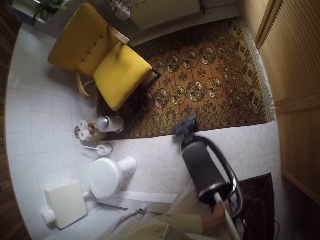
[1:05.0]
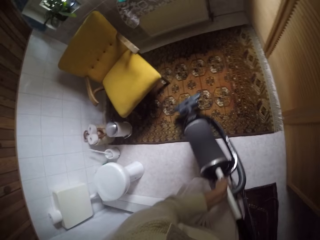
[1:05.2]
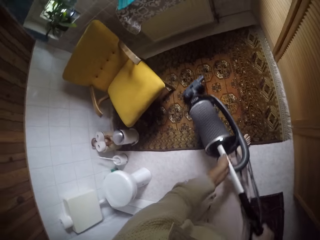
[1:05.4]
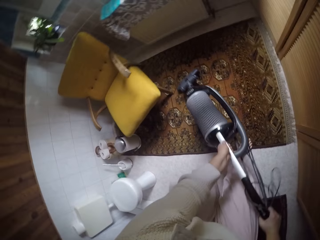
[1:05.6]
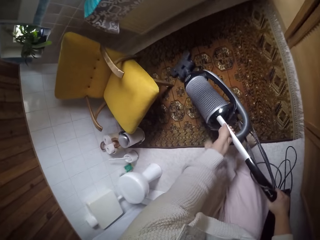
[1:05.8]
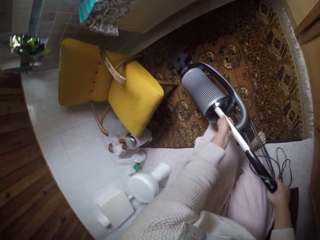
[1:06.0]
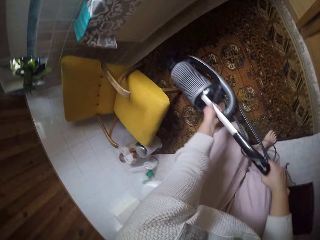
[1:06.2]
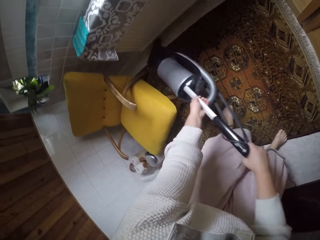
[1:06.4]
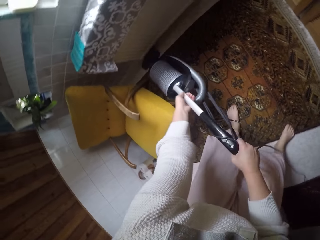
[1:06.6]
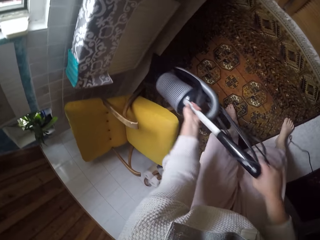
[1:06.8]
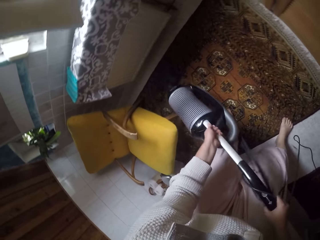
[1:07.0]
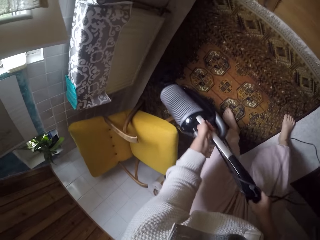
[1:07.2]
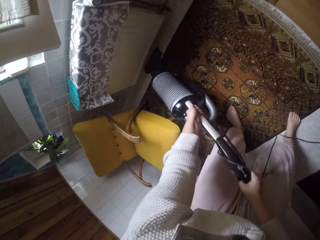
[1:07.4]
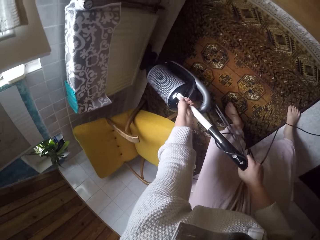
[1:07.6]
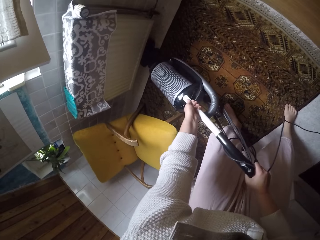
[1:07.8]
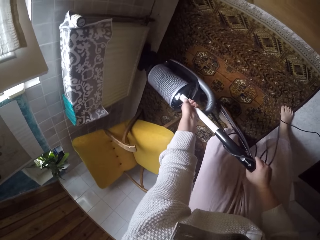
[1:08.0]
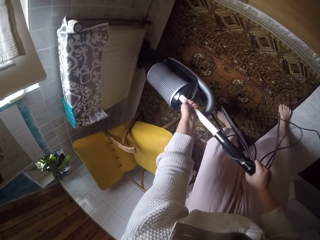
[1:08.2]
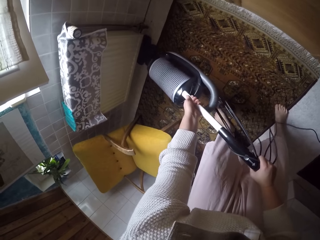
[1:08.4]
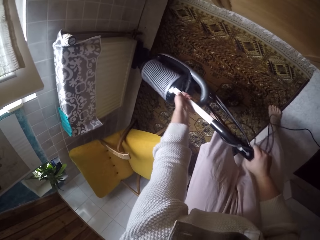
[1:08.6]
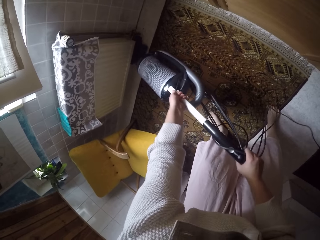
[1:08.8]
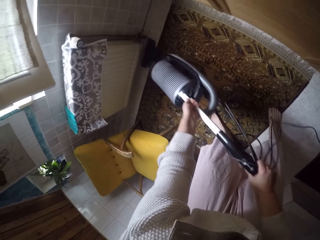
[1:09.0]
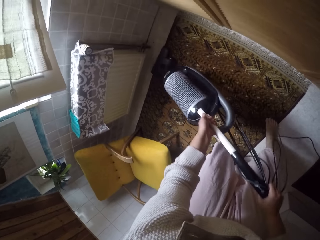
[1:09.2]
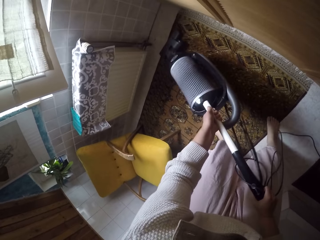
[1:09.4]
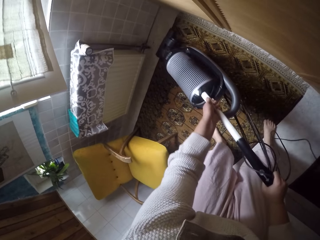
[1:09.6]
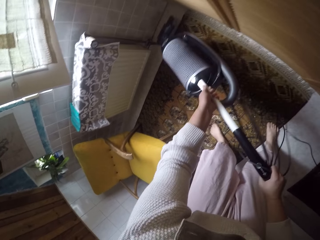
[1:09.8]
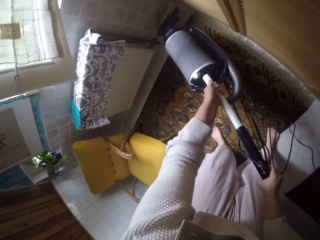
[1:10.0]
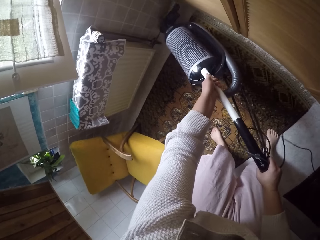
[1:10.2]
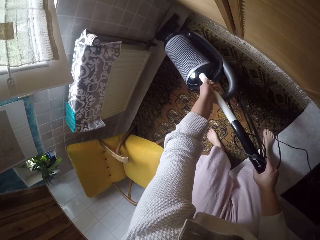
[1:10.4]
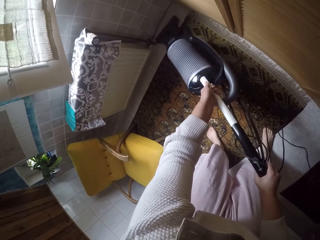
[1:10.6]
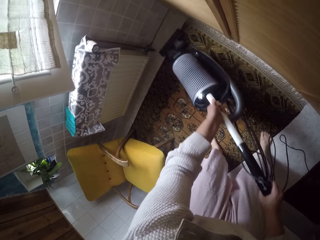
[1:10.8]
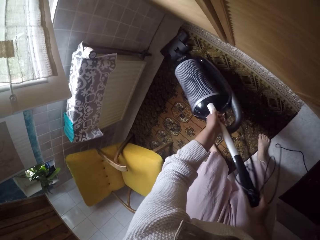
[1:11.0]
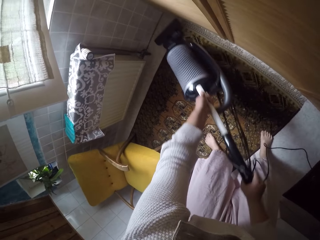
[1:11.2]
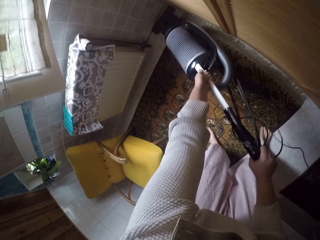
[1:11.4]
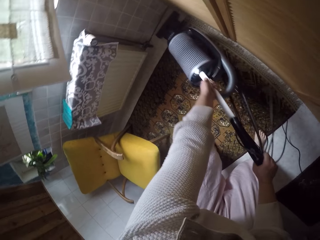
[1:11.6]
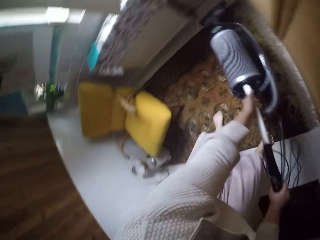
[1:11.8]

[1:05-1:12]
The camera wearer lifts up a vacuum cleaner from the floor. They clean a mat with the vacuum cleaner. They clean the floor with the vacuum cleaner. They lift up the vacuum cleaner from the floor.

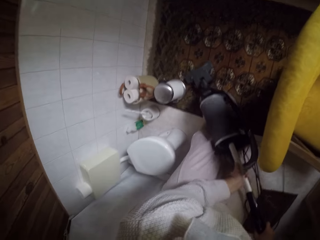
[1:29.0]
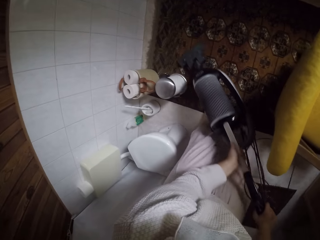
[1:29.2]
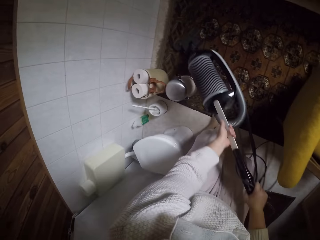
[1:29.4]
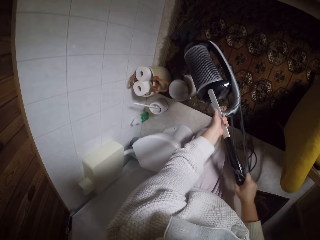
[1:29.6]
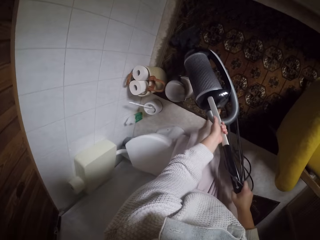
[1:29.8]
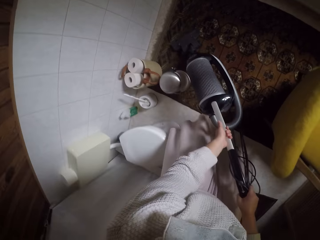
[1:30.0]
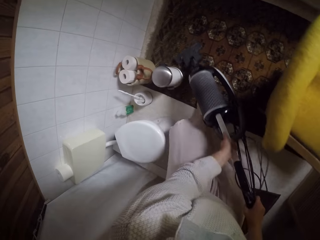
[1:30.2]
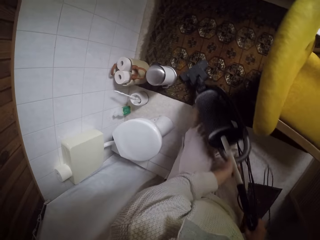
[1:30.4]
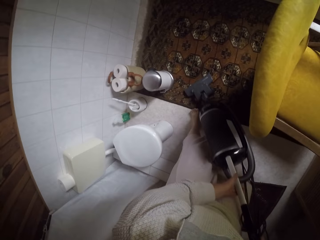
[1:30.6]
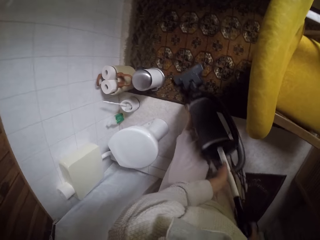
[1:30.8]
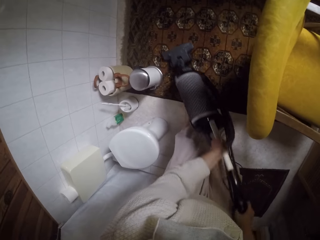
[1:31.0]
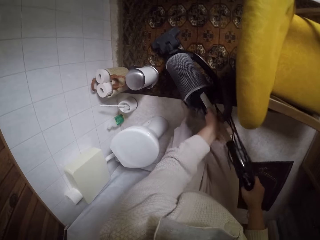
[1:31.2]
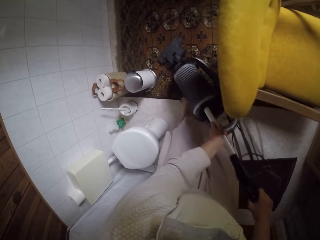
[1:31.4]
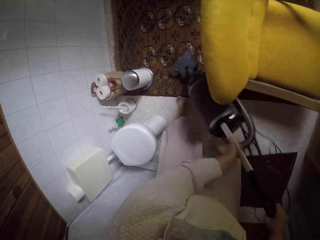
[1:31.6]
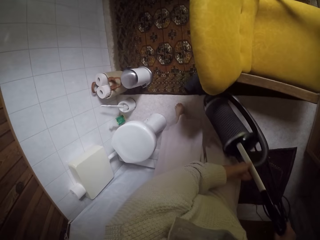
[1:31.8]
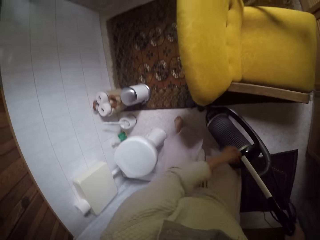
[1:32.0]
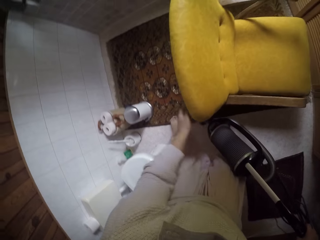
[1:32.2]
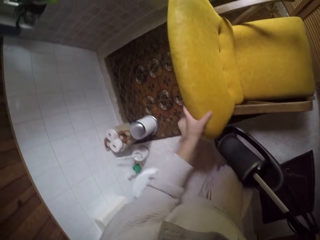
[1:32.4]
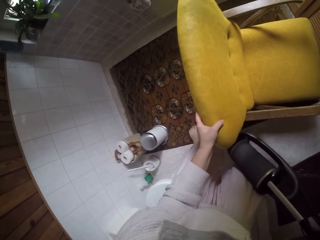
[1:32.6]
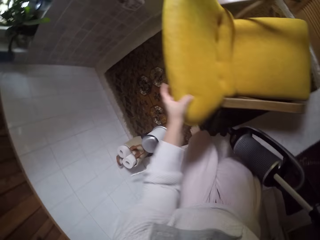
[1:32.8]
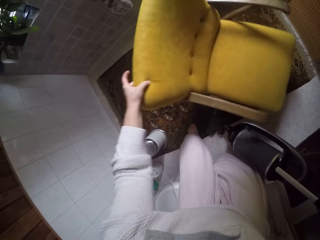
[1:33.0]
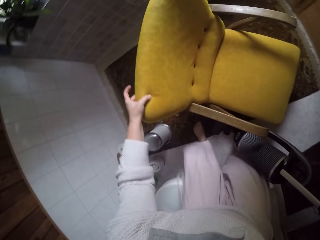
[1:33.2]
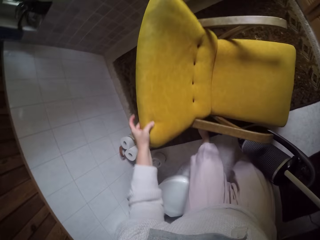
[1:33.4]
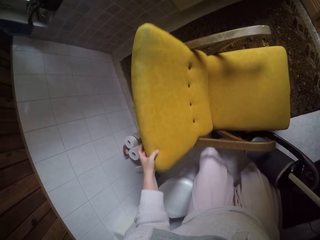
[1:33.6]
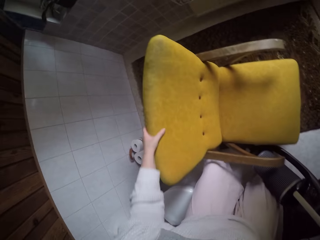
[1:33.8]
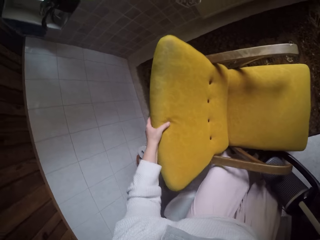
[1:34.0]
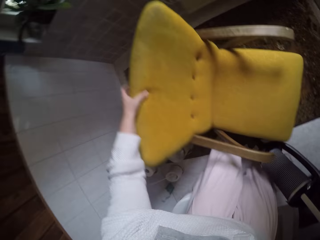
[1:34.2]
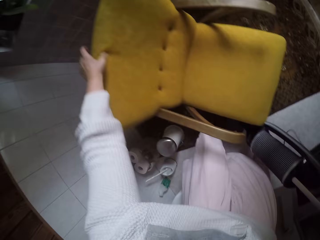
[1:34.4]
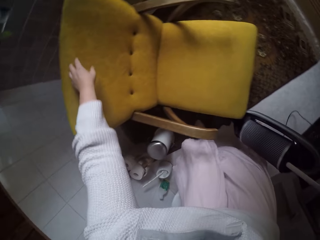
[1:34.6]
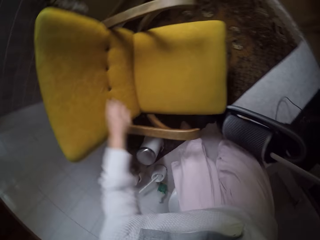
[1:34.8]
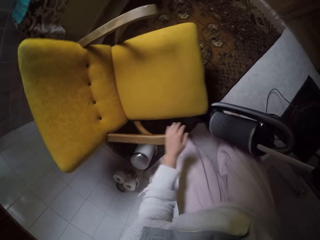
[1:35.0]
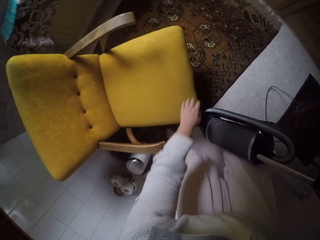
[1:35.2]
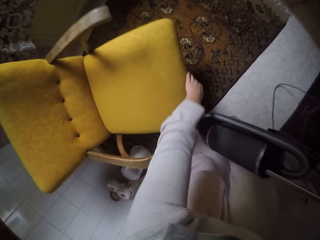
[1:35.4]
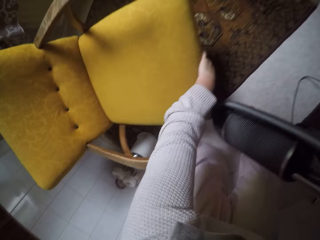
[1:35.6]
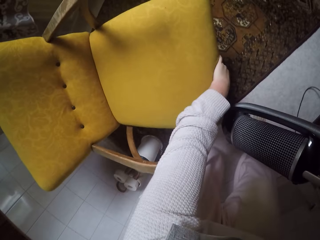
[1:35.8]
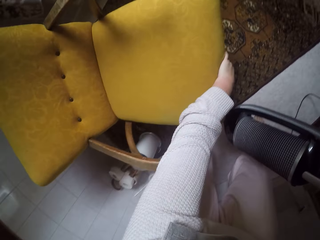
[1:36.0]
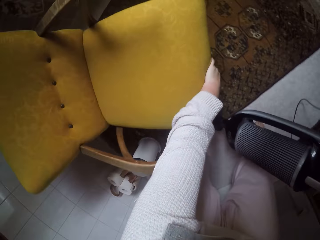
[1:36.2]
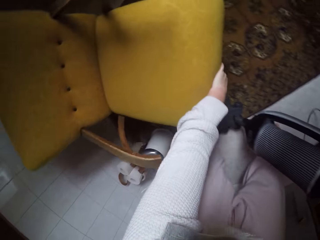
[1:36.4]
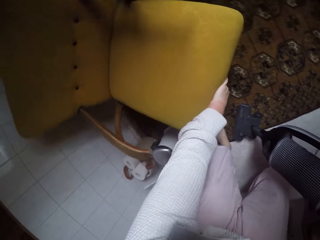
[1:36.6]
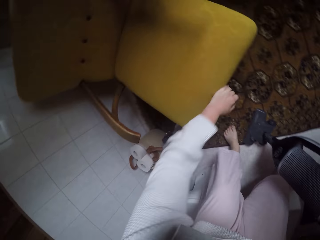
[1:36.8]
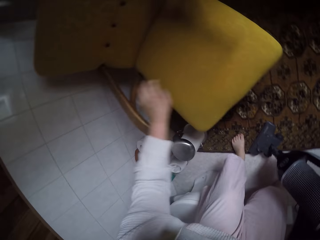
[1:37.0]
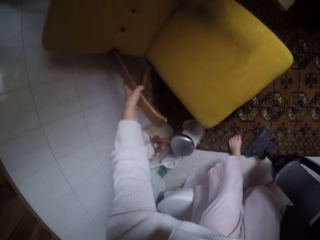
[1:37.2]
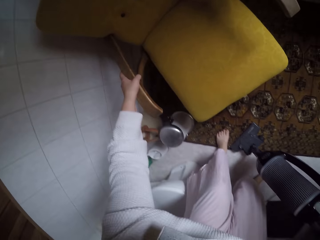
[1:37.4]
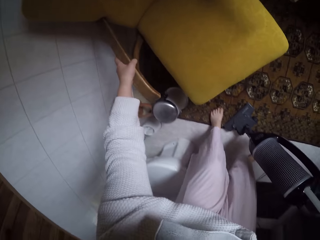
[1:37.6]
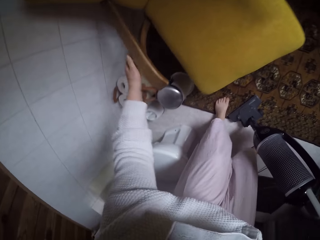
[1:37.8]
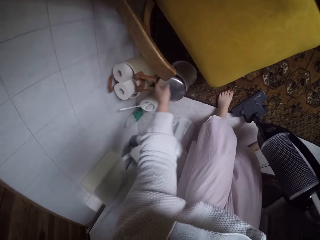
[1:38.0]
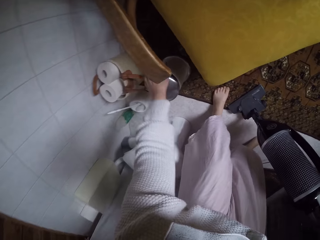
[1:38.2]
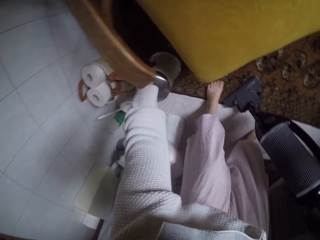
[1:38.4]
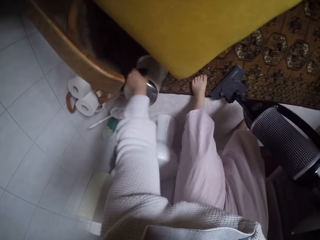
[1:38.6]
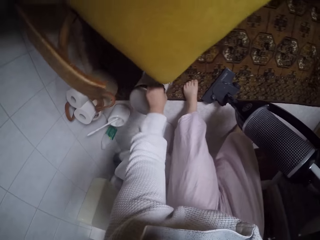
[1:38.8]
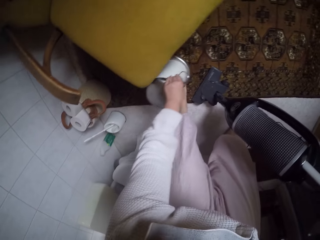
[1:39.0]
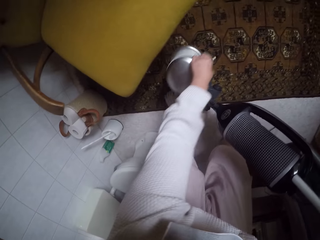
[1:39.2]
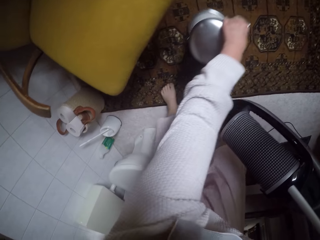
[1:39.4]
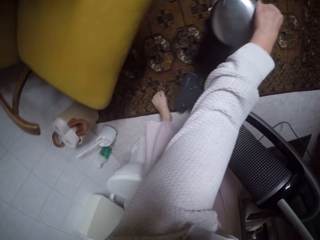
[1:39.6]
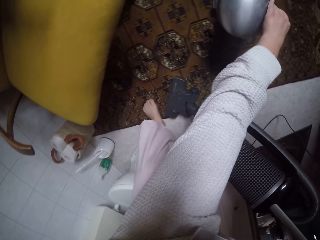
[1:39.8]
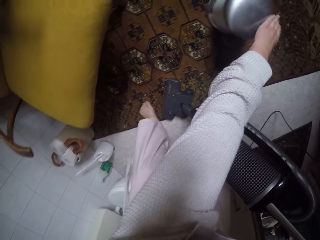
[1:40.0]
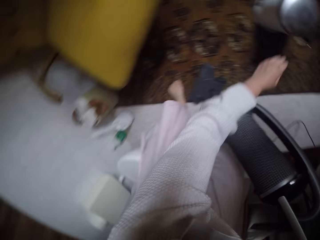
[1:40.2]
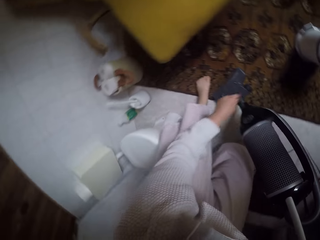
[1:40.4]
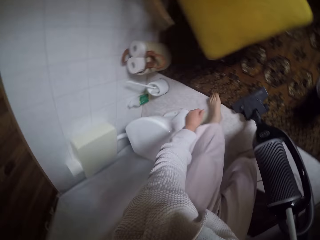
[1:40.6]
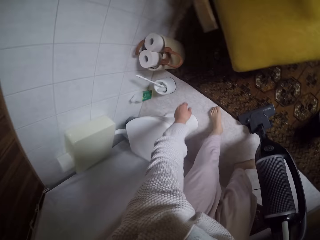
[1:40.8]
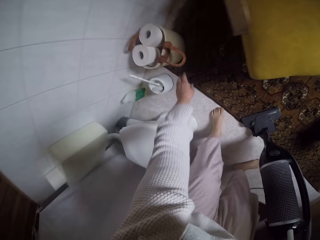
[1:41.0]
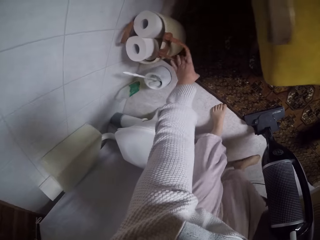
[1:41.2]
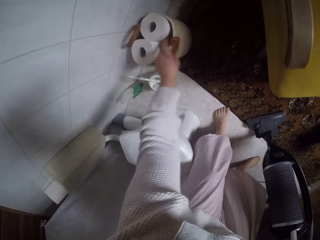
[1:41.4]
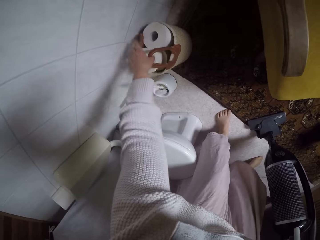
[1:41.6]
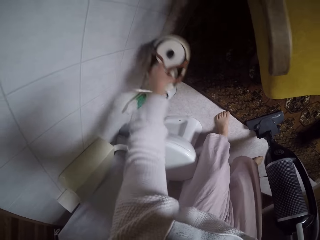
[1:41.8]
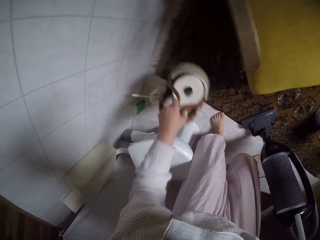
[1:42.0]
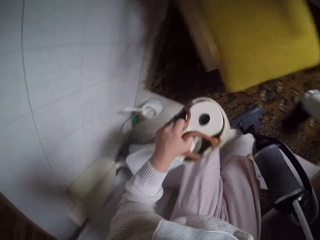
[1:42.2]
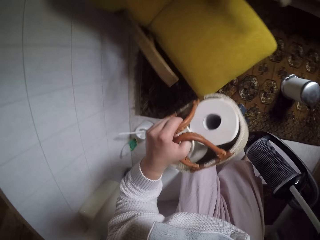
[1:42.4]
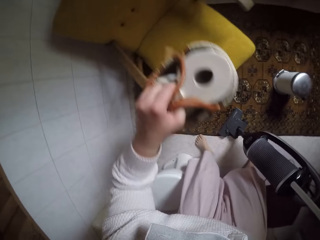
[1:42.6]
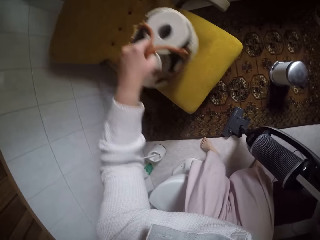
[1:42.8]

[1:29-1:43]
The camera wearer lifts up a vacuum cleaner from the floor. They clean a mat with the vacuum cleaner. They move the chair back to the previous position with a hand. They move a trash can to another position. They pick up a container from the floor and put down the container to the floor. They carry a bag of toilet papers on the chair. They pick up a basket from the floor.
